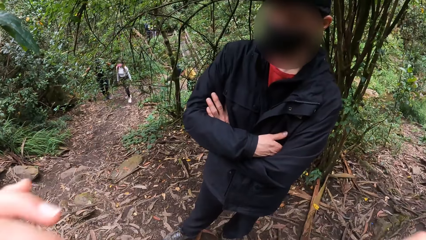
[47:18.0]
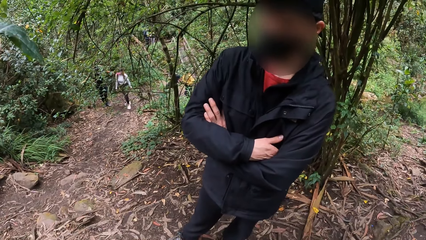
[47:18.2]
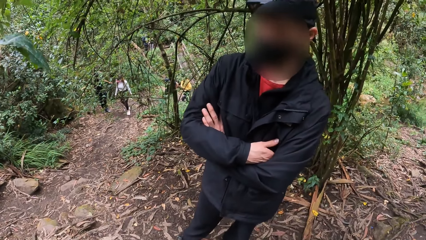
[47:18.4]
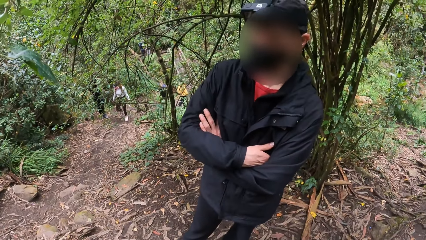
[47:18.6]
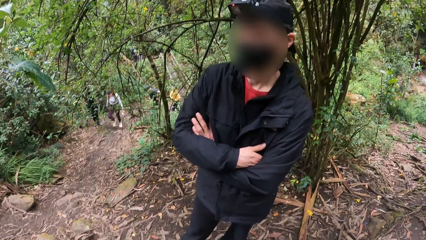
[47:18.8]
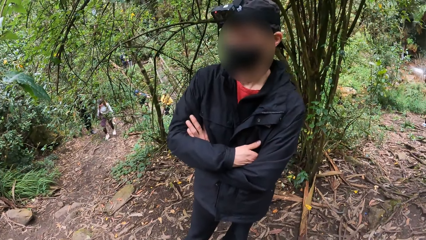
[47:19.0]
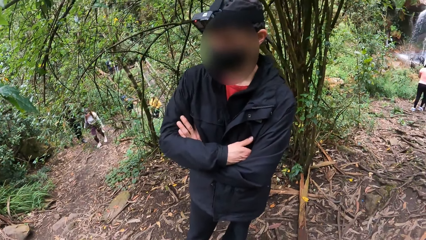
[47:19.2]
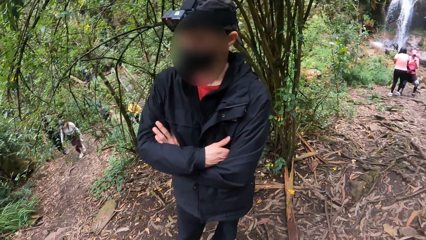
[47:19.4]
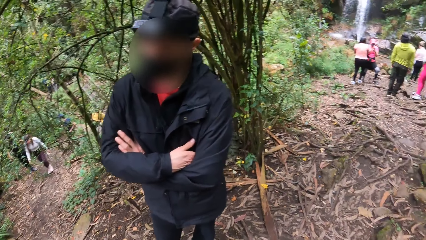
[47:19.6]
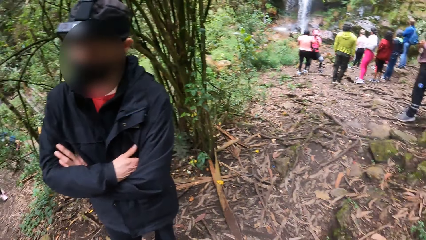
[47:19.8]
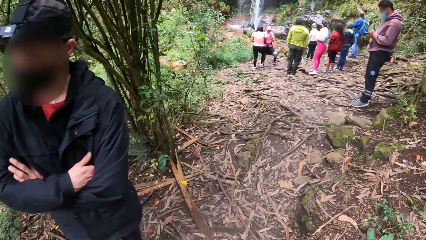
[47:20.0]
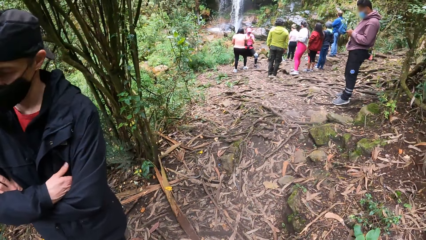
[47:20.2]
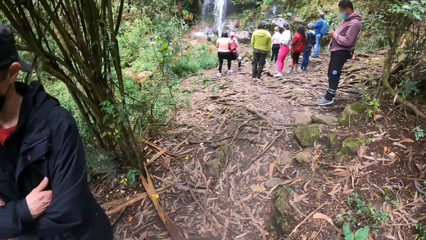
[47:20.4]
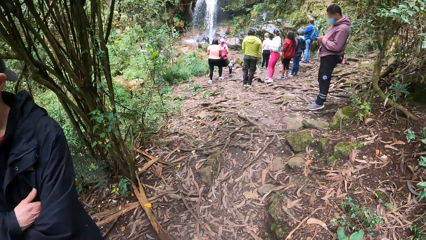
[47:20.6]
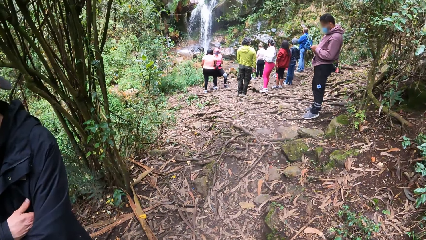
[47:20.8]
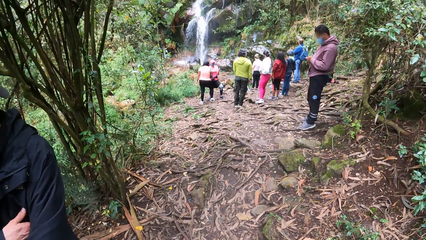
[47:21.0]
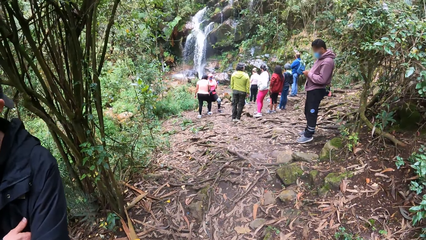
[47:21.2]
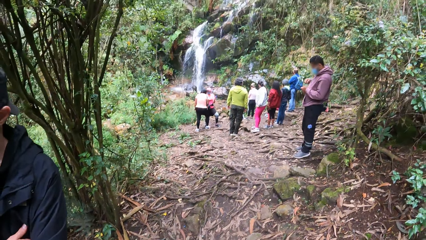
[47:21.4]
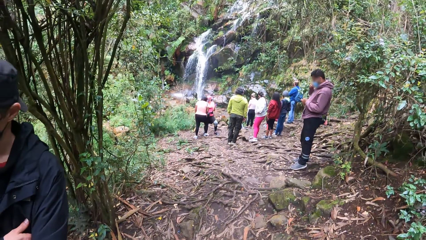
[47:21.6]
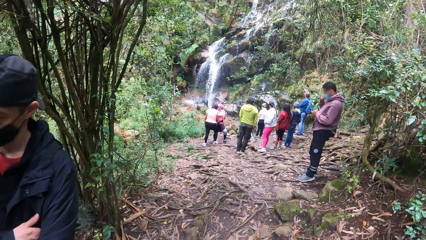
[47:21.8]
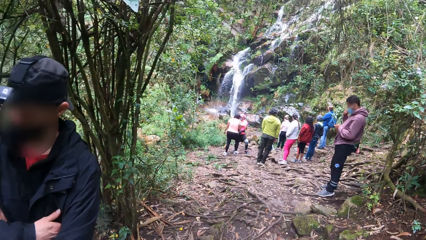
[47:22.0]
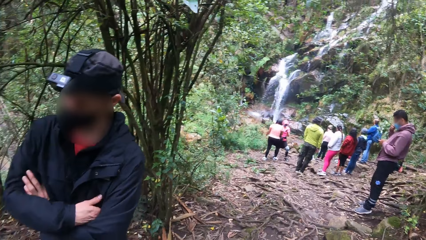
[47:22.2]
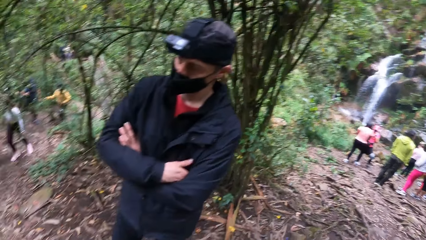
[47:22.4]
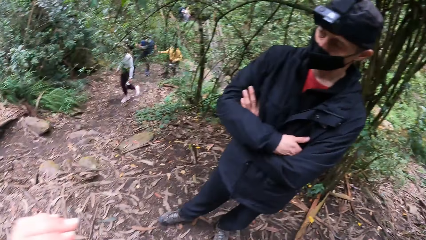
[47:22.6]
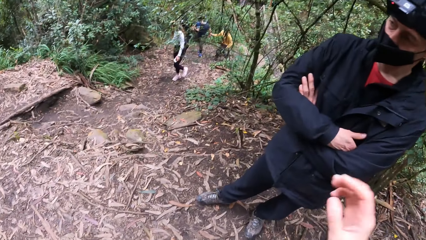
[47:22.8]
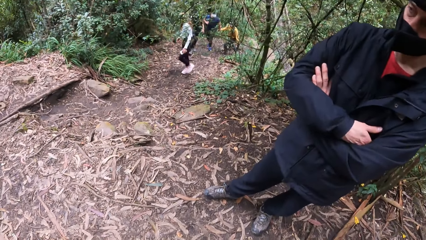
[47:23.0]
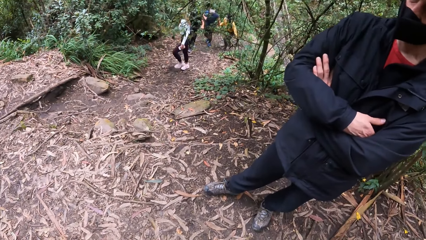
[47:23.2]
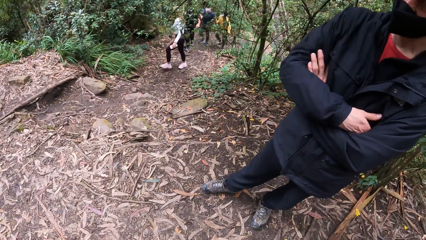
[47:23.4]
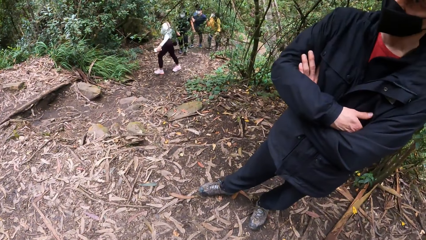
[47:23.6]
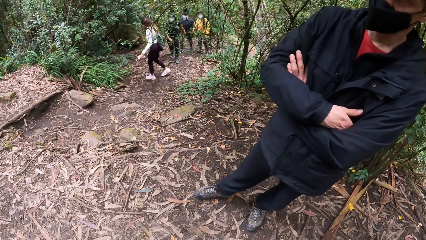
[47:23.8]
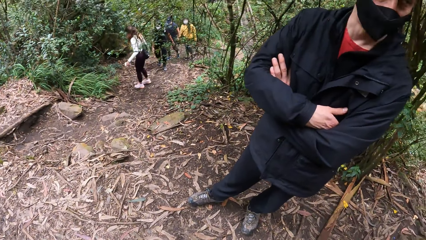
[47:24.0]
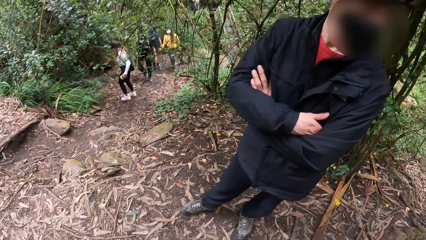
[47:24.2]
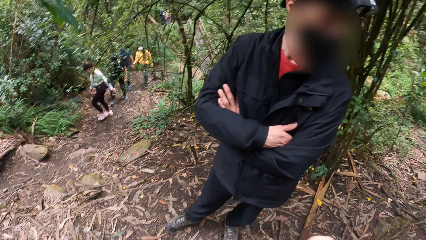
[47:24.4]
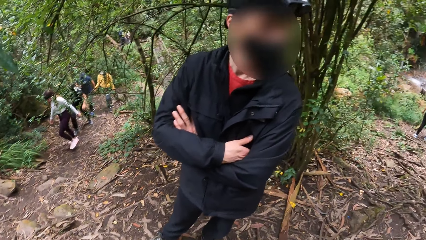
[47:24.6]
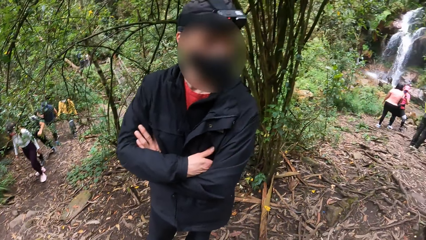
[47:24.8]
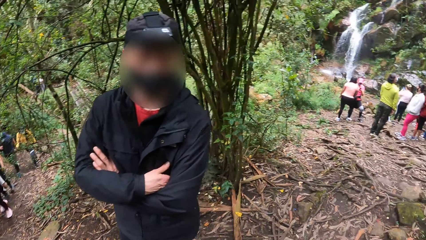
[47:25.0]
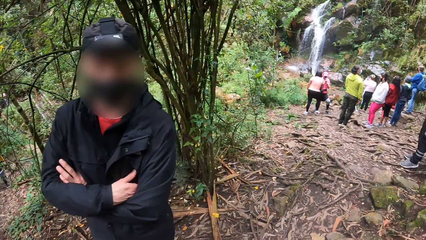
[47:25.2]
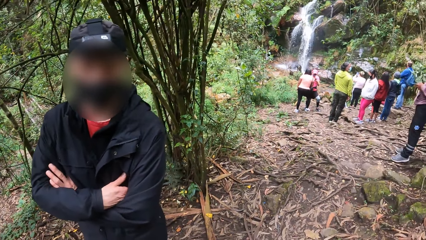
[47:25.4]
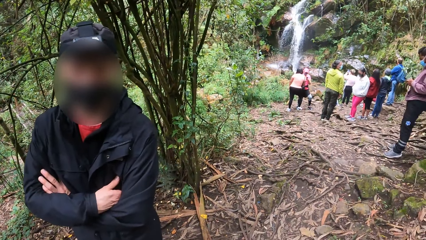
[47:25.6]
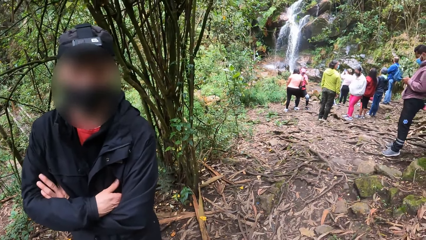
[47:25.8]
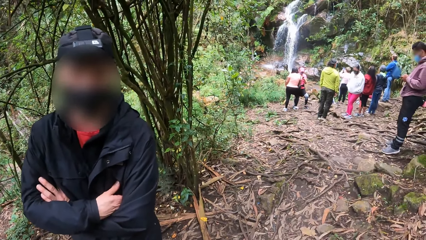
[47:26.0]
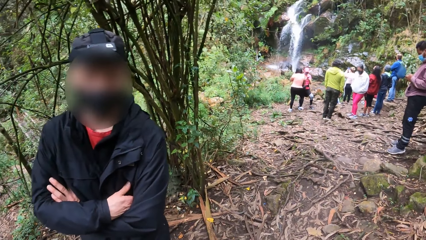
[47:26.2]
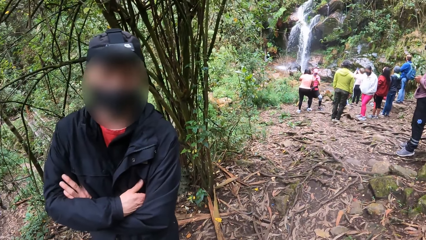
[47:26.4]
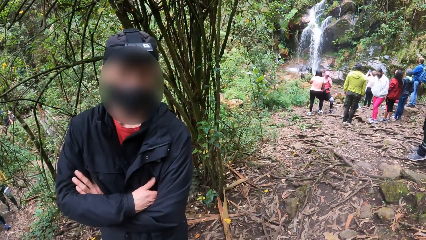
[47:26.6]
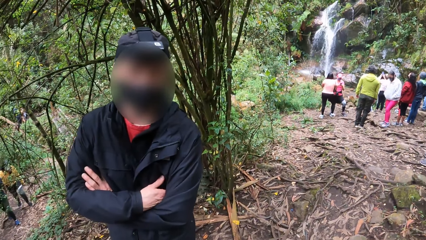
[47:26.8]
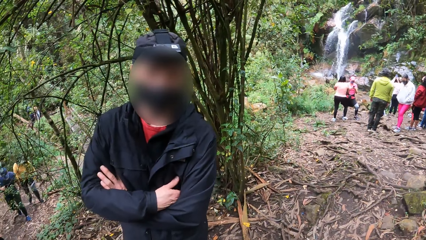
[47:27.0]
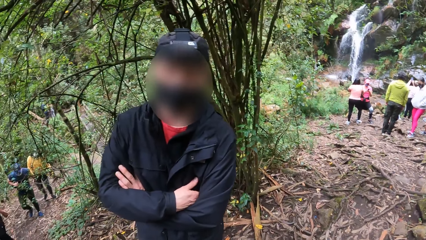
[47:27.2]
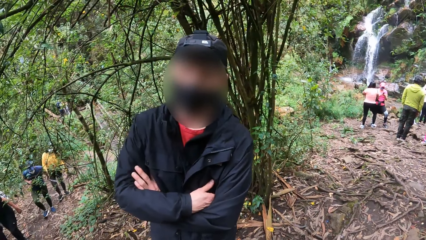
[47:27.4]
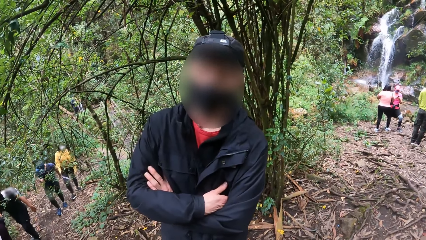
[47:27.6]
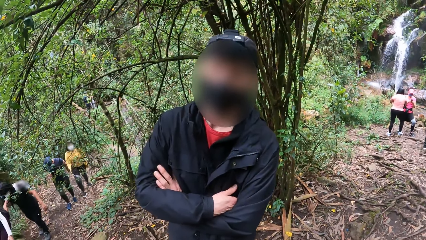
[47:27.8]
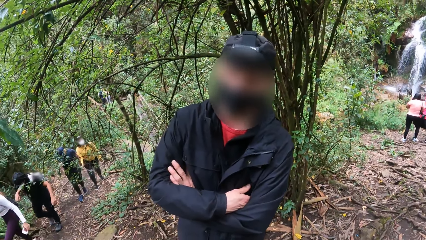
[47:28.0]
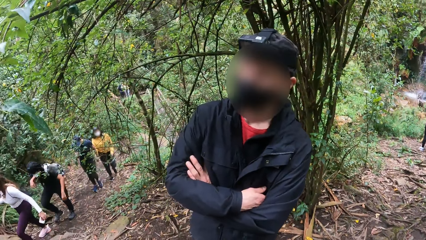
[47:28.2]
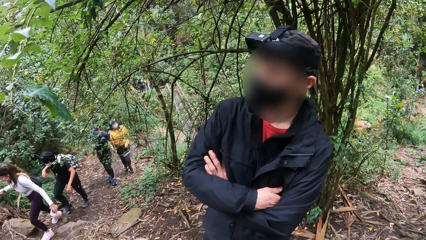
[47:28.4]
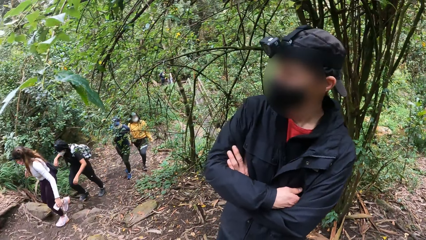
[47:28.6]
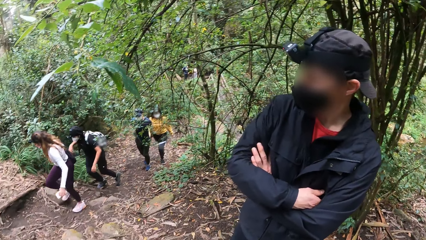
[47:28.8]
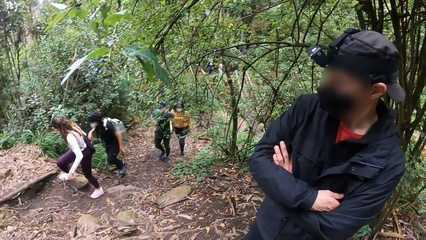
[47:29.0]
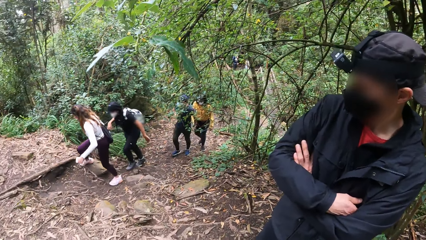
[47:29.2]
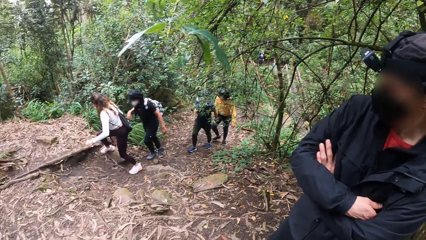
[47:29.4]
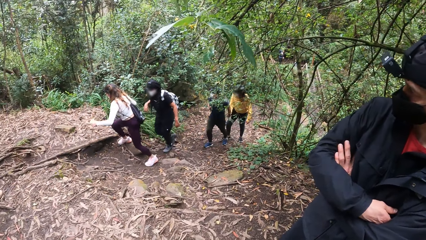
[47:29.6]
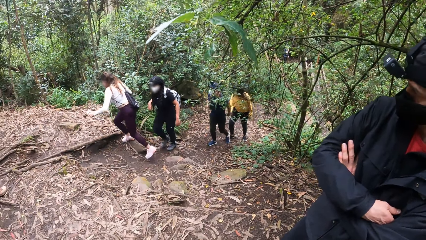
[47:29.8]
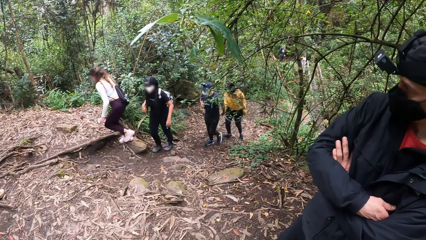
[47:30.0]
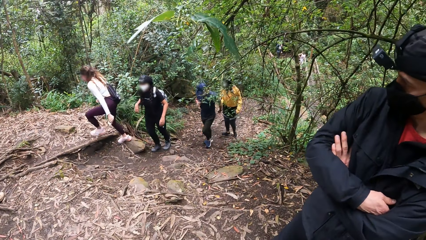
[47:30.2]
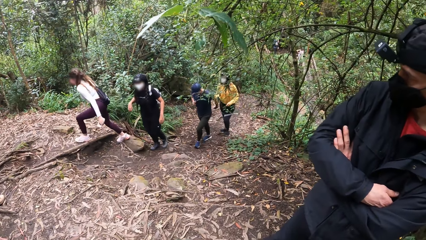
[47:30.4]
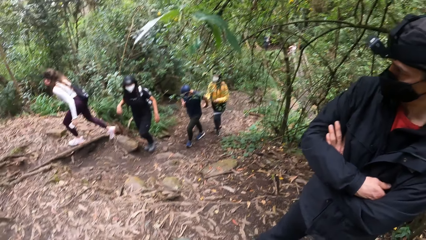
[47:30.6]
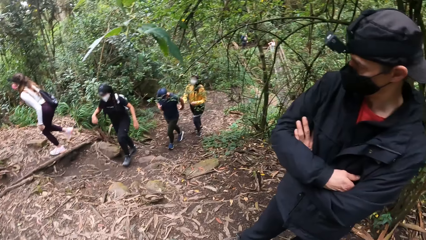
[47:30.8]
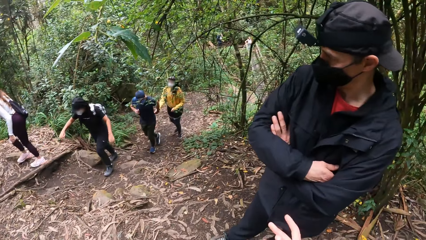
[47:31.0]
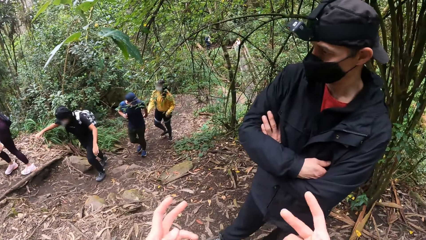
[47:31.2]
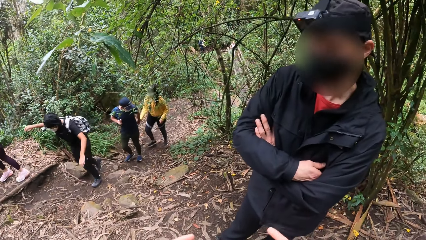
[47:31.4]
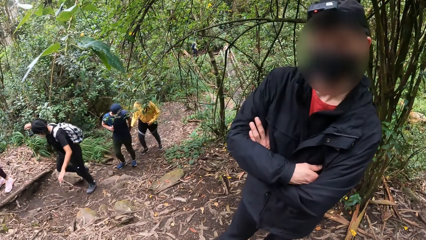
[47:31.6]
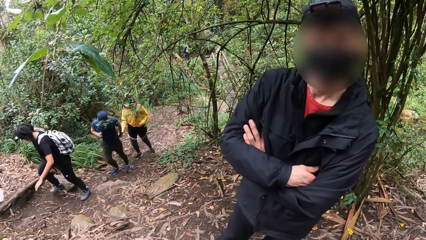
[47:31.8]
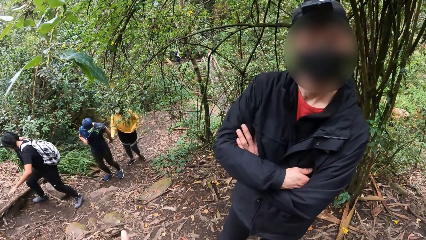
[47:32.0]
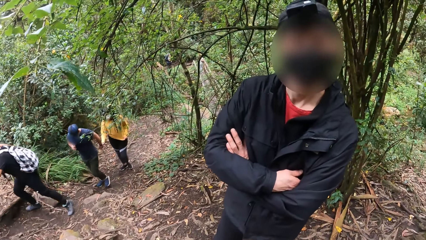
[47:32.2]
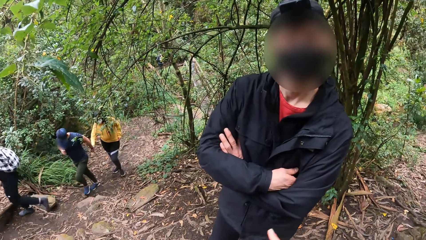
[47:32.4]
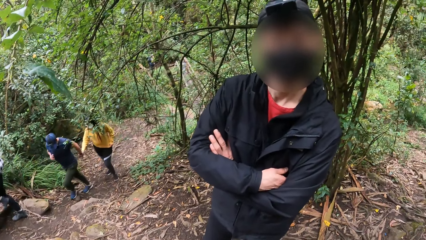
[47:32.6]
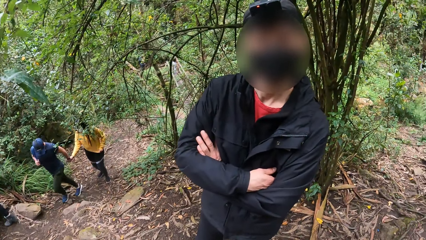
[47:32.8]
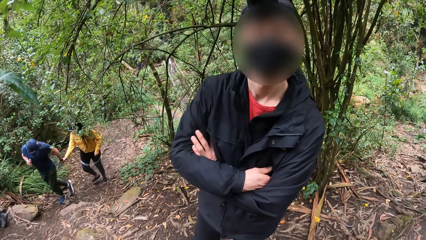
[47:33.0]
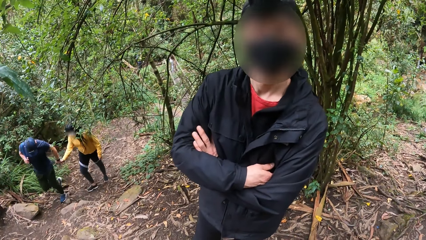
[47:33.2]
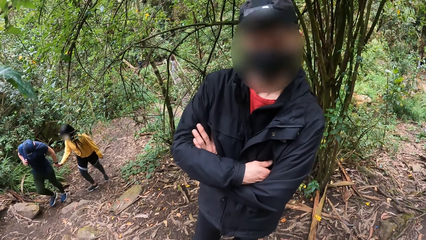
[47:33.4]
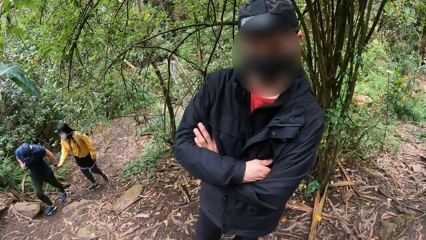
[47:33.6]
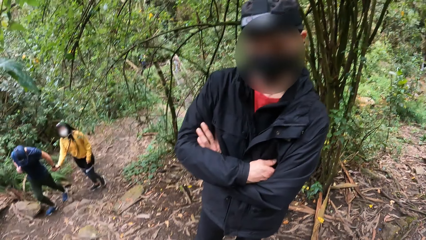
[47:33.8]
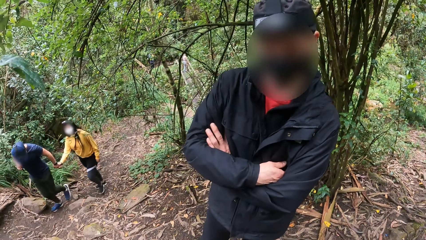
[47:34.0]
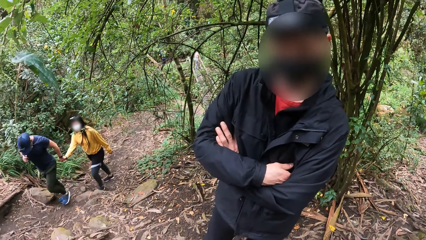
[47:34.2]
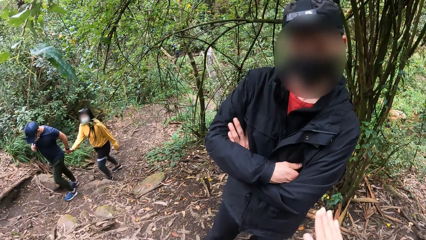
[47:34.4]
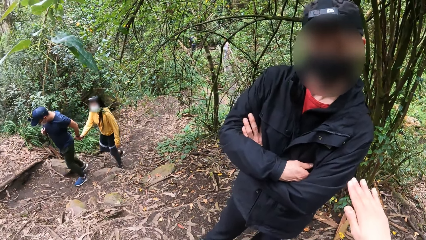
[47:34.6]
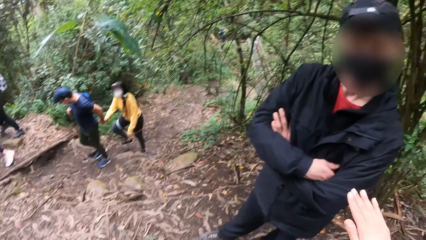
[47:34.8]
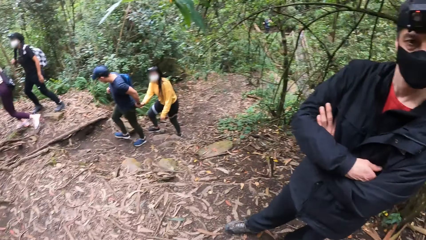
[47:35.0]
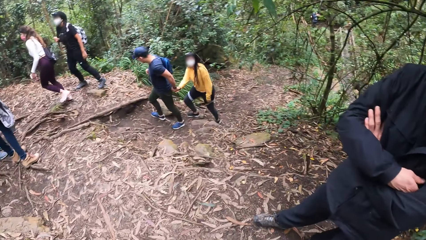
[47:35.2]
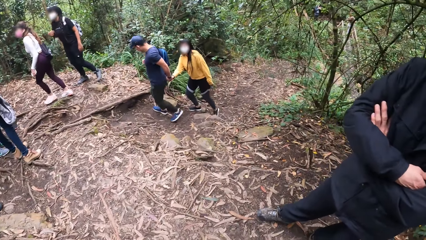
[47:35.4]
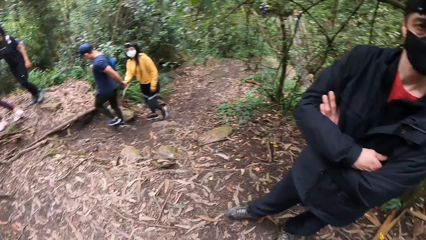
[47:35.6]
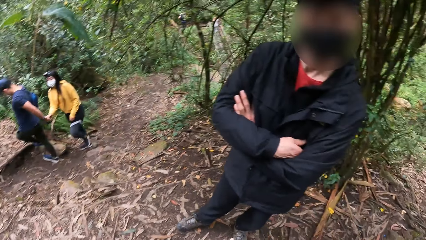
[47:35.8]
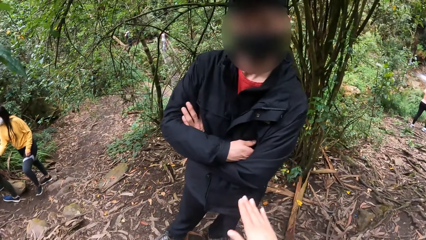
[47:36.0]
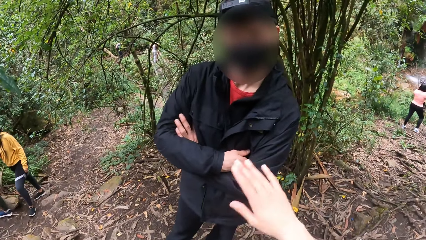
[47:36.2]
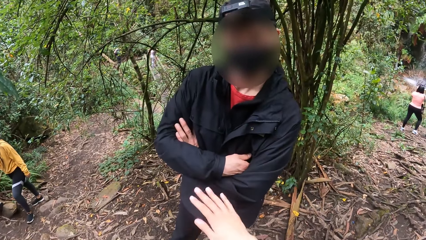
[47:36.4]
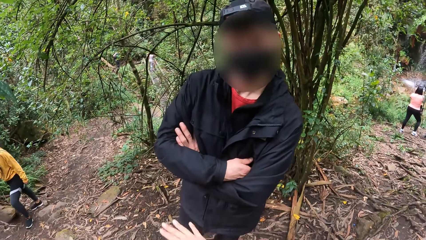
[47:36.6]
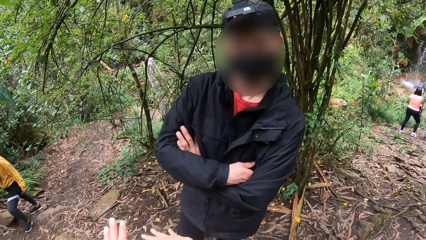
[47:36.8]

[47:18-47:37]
The camera wearer looks around. They move the hands.
